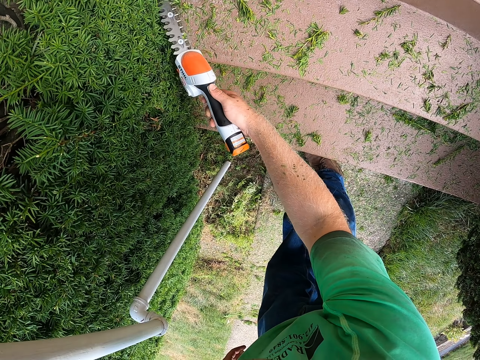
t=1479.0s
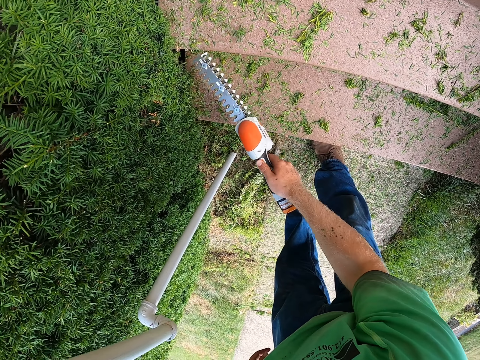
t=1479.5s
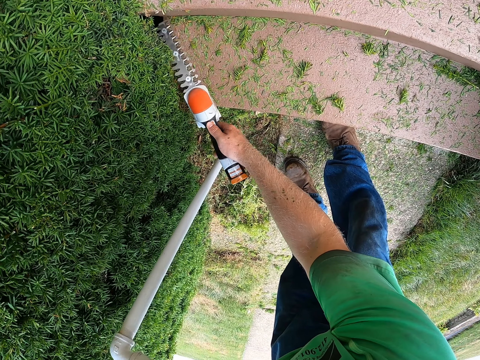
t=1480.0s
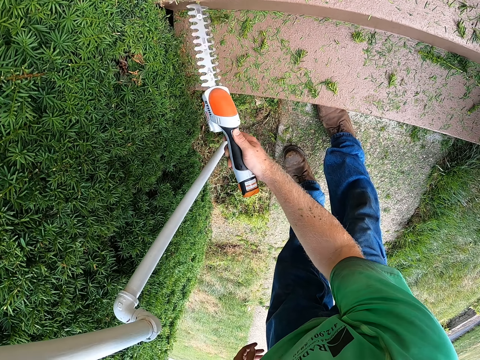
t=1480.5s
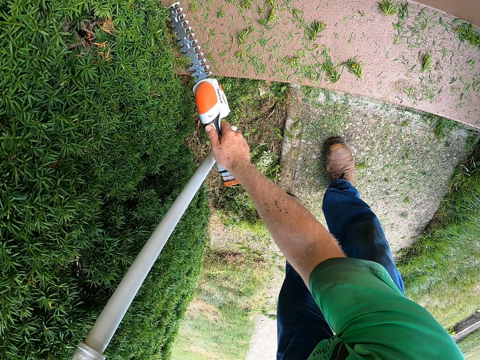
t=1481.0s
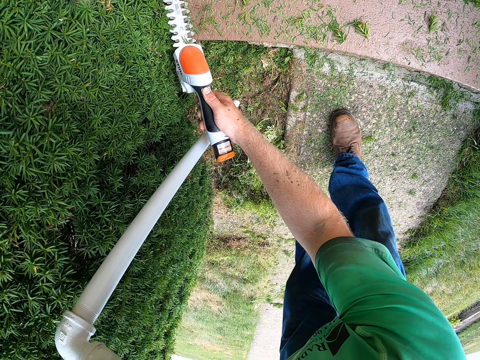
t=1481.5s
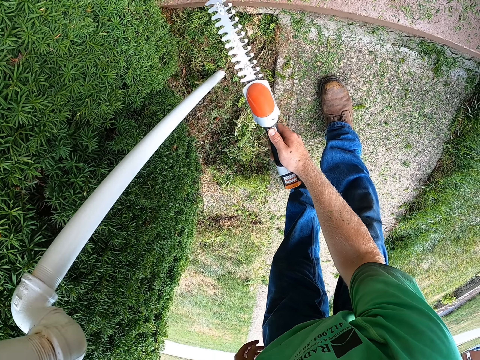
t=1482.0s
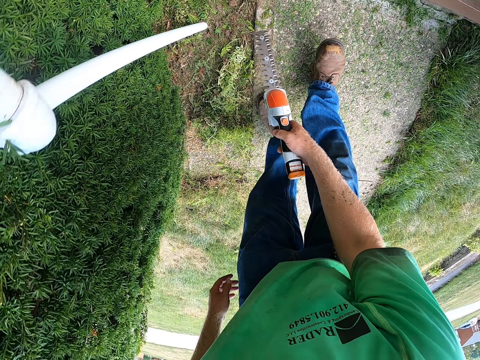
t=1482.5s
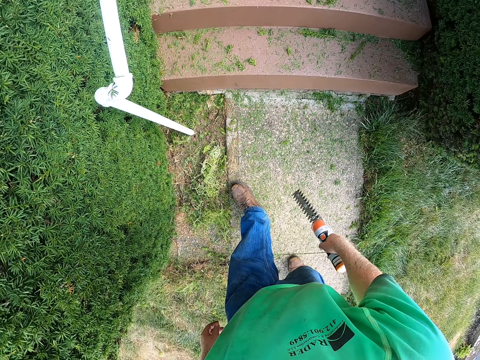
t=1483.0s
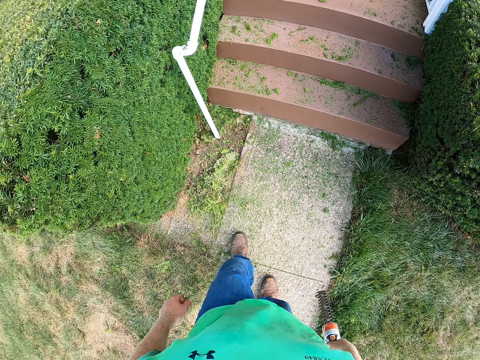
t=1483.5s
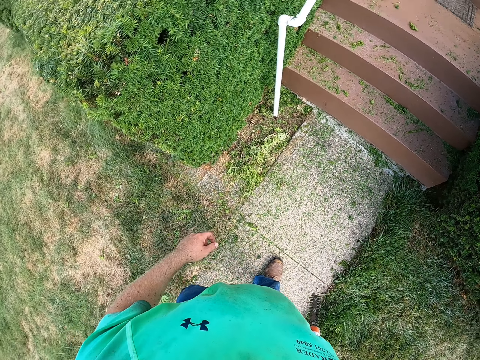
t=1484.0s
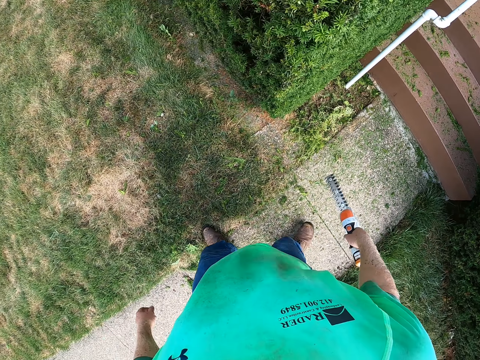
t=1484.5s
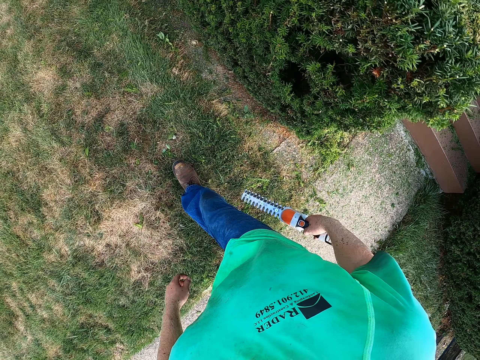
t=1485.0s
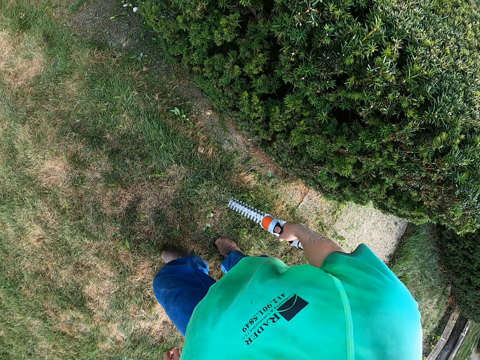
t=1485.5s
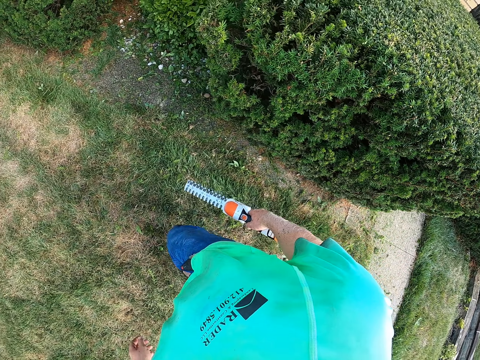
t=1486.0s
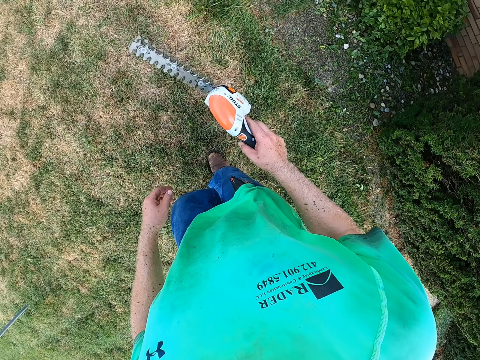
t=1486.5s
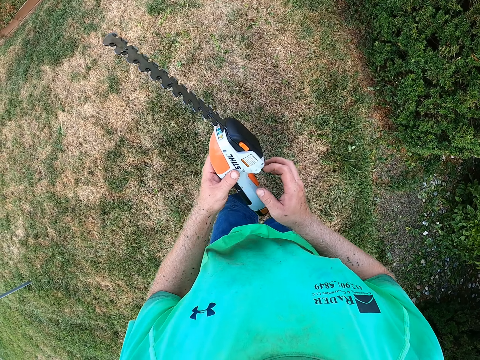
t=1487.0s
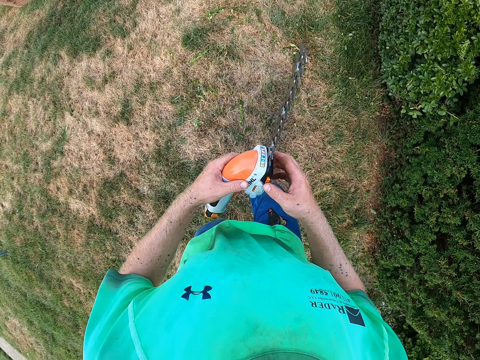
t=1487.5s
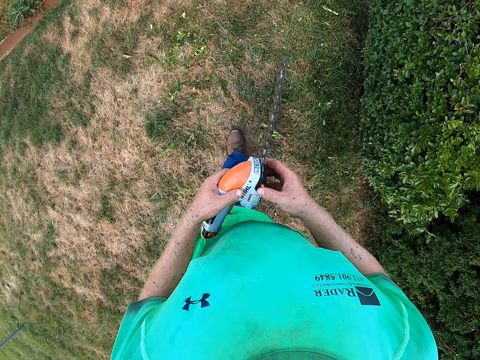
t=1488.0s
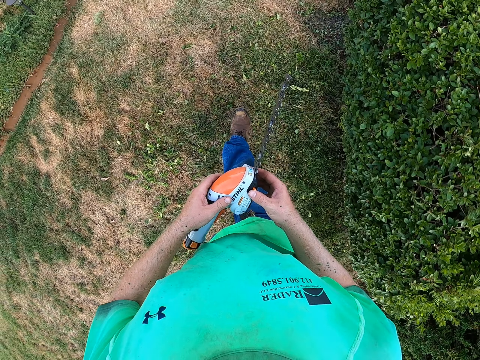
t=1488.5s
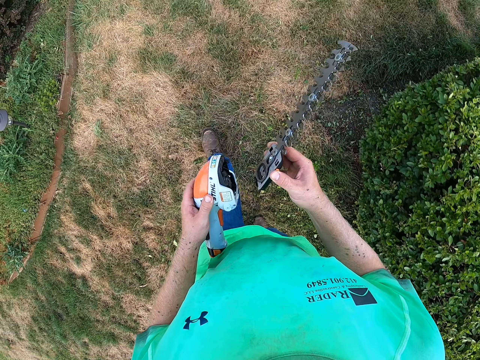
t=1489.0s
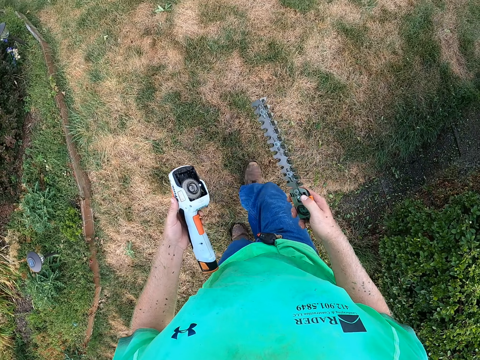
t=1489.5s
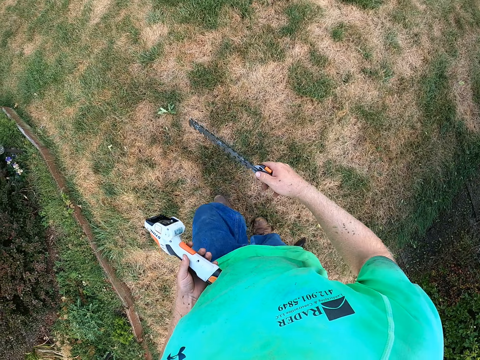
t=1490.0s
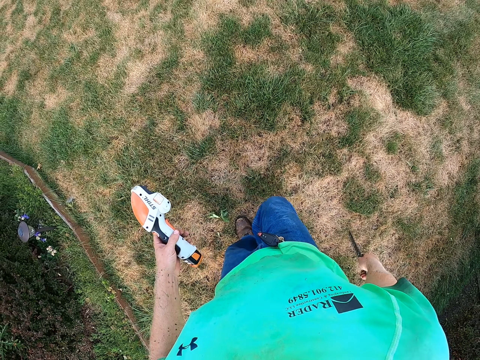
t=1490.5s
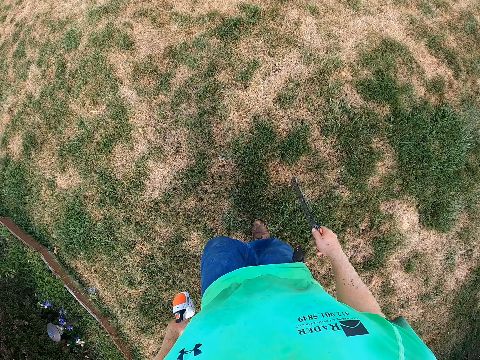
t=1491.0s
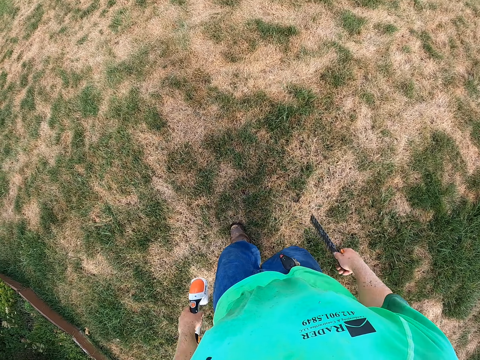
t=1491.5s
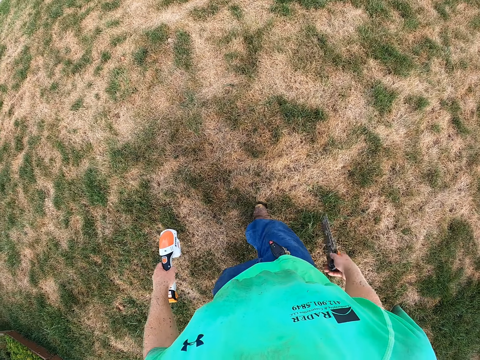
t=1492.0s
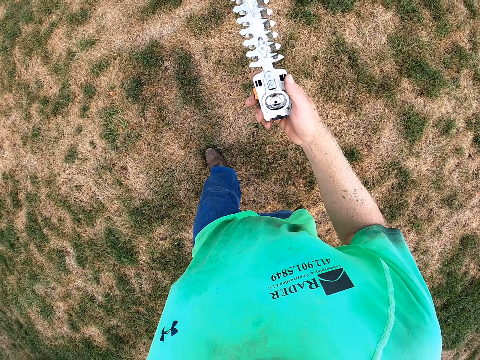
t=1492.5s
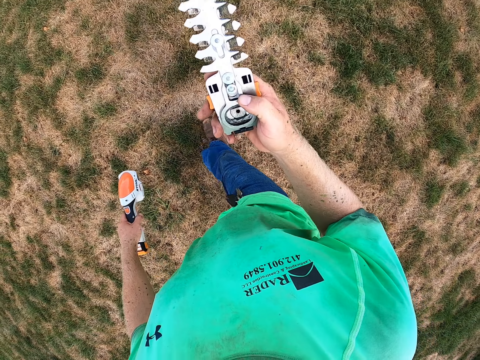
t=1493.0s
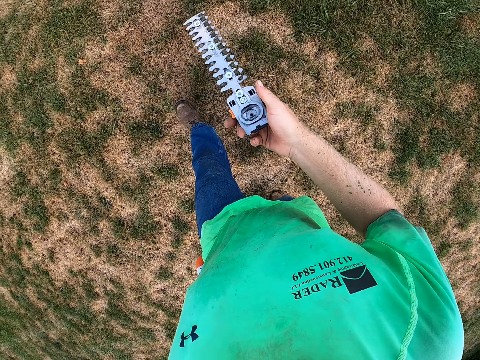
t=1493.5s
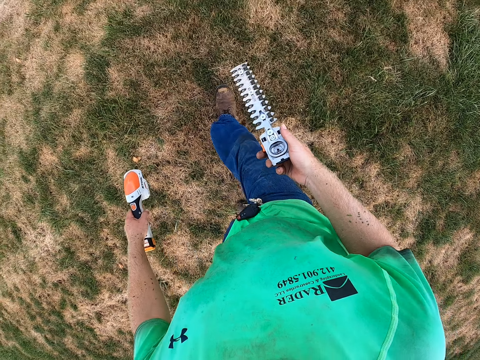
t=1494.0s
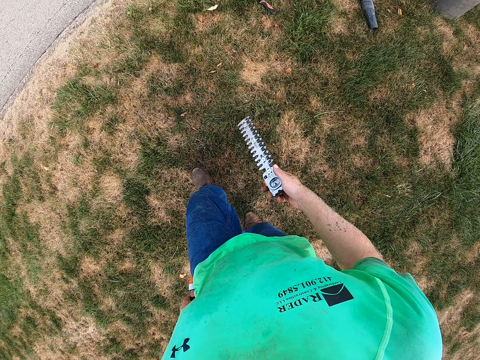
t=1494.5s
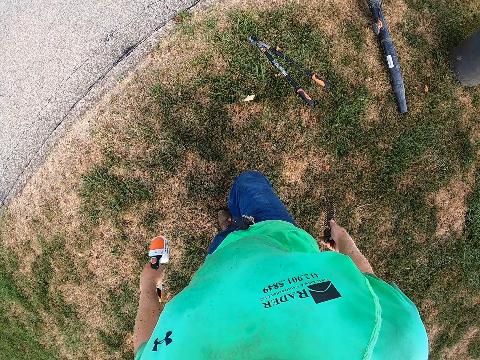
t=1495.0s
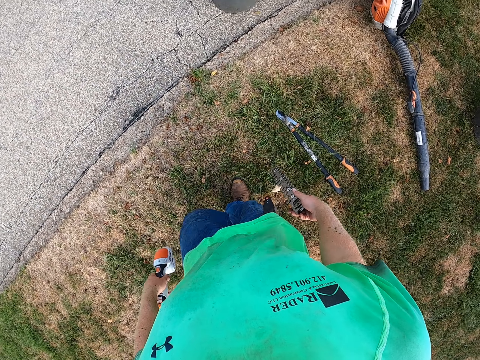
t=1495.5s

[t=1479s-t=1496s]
The camera wearer trims the shrubs with the hedge trimmer in his right hand. He lifts the grass shear. He trims. He lifts the grass shear. He moves around. He passes the hedge trimmer in his right hand to his left hand. He removes the blade on the hedge trimmer in his left hand with his right hand. He holds the shears with both hands. He walks. He lifts the shrub shear blade.

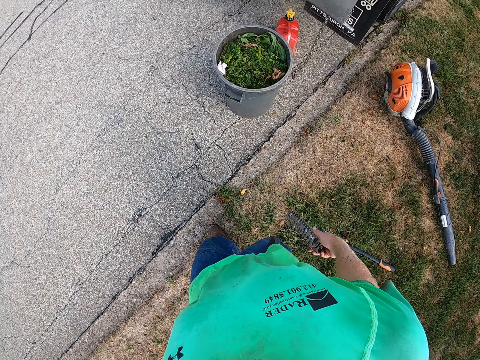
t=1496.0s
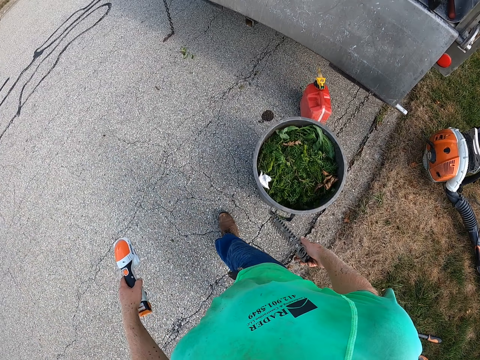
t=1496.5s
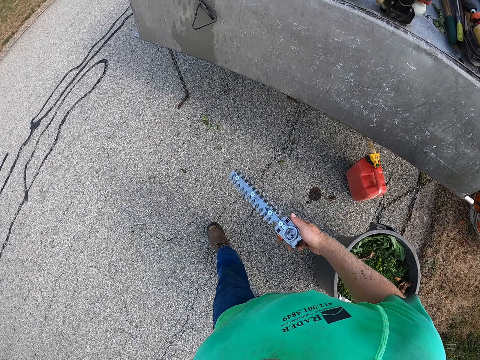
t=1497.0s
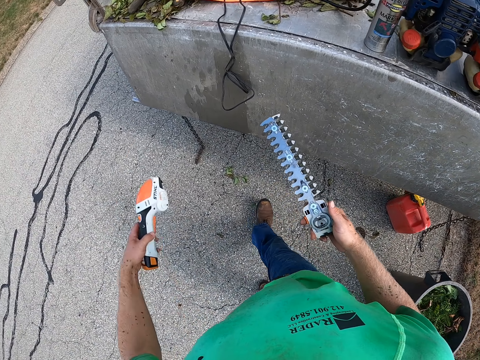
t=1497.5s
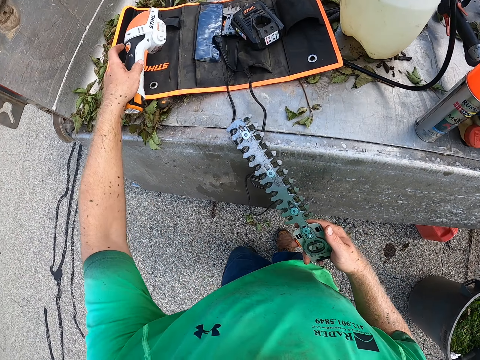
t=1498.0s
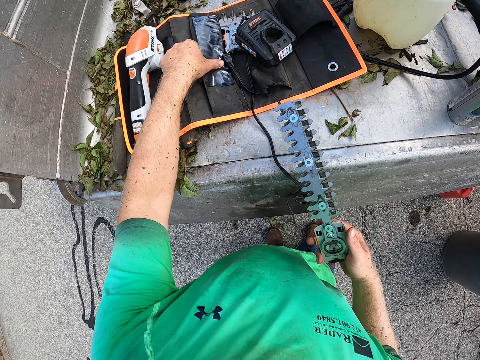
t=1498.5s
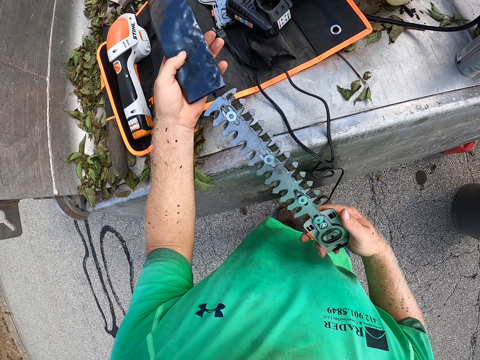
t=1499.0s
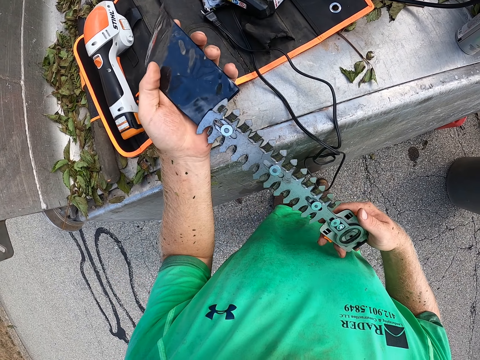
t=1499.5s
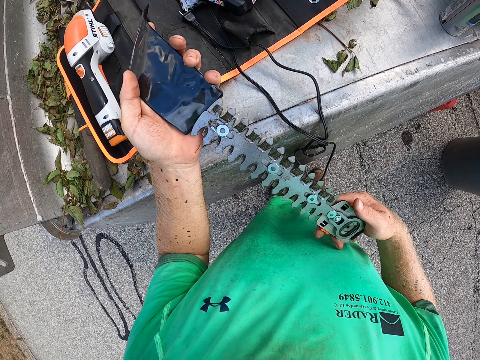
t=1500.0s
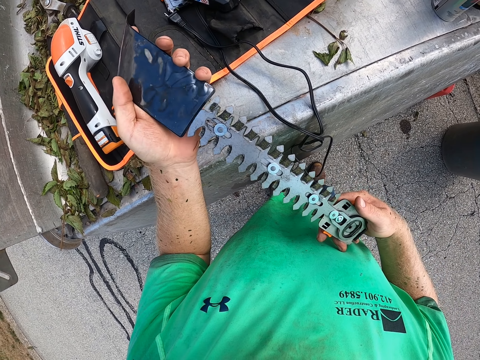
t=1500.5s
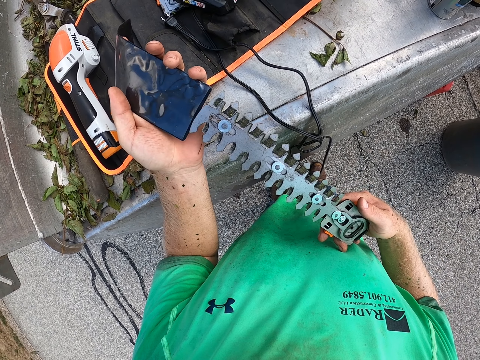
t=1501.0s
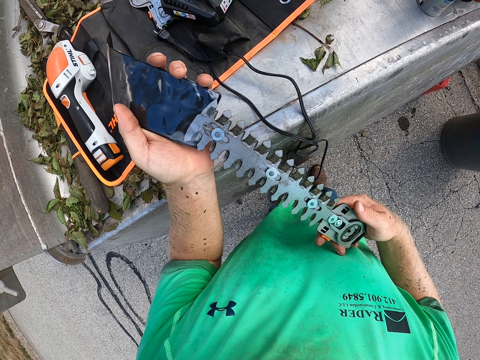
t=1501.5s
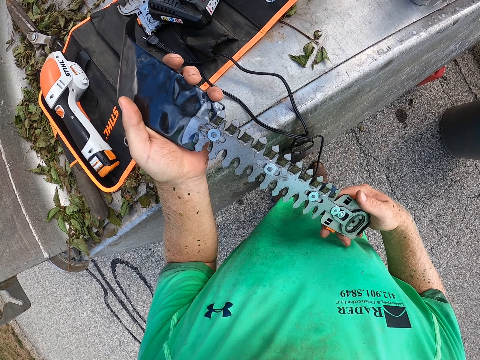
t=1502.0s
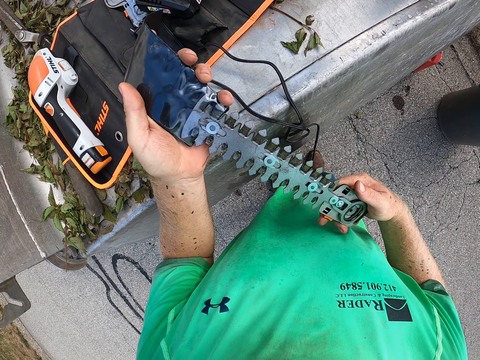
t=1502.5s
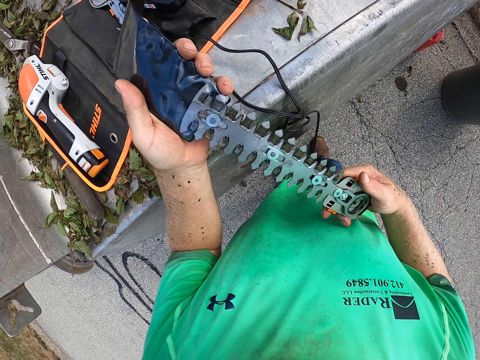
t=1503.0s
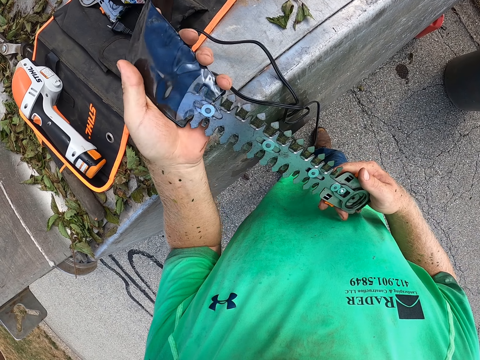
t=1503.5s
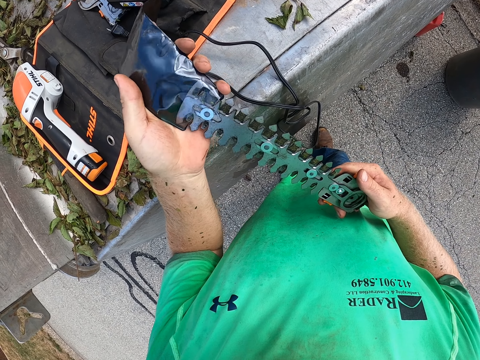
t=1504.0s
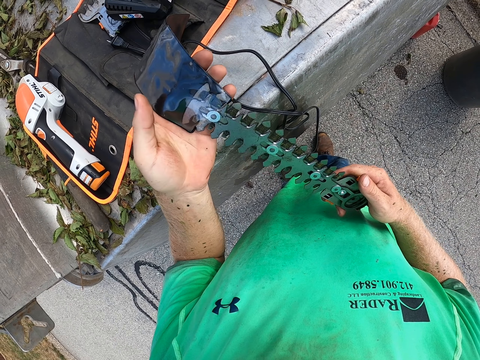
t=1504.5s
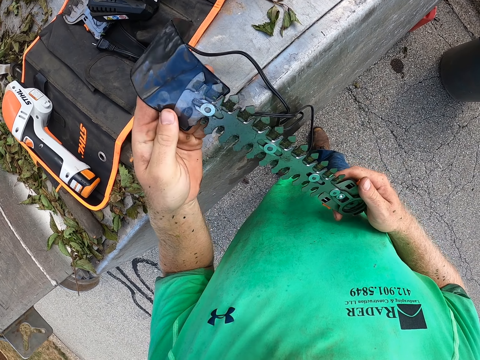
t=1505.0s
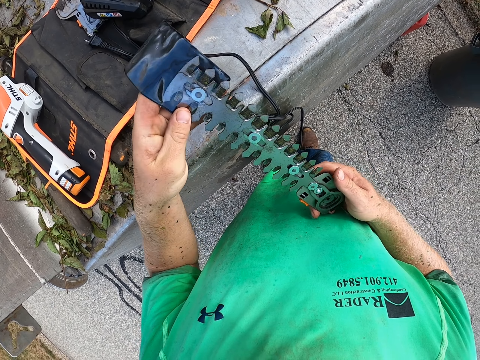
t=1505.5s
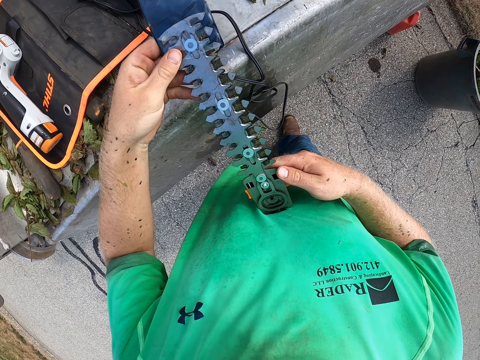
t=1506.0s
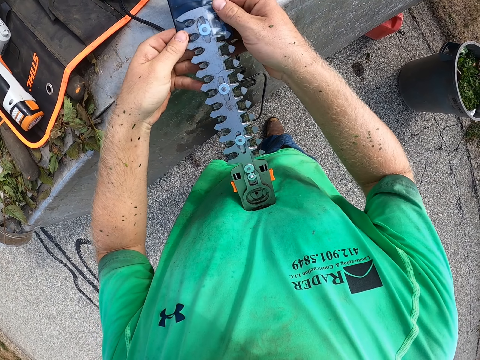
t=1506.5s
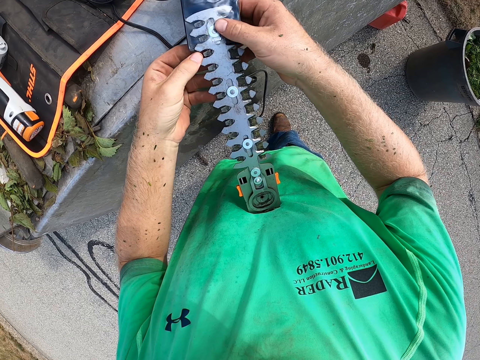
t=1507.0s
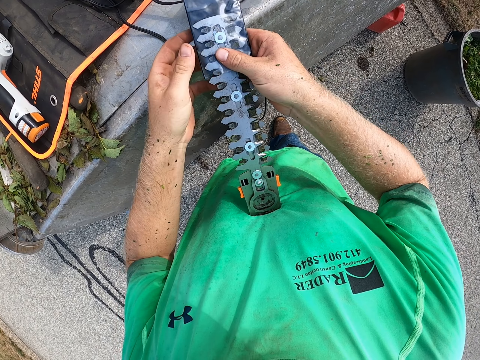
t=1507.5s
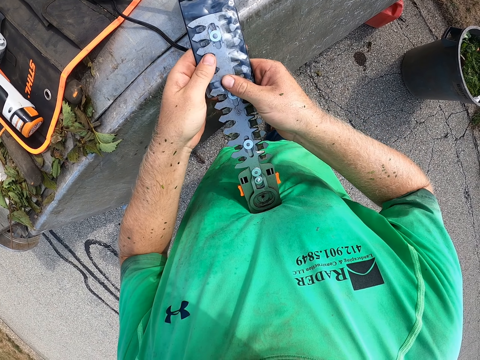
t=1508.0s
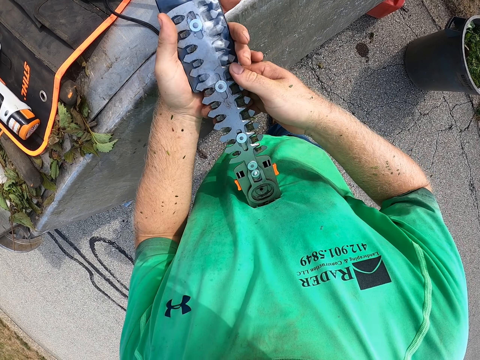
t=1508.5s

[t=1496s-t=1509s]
The camera wearer walks. He drops the motor of the hedge trimmer in his left hand on a bag in a car. He drops the shrub shear blade. He picks a pack or safety bag on the bag in the car with his left hand. He places the blade of the hedge trimmer in his right hand in the pack in his left hand.
